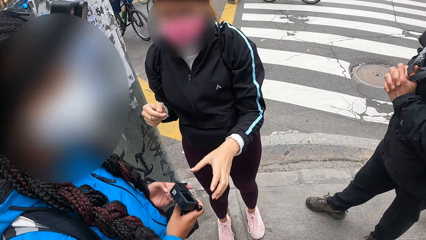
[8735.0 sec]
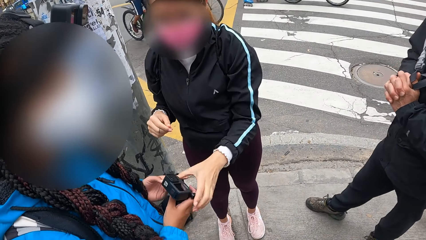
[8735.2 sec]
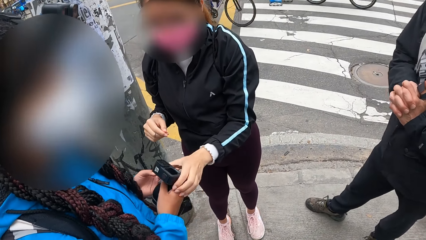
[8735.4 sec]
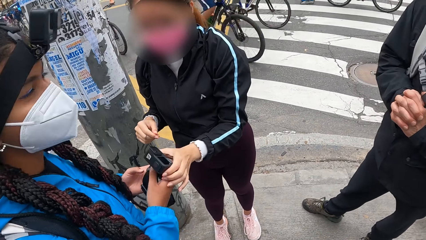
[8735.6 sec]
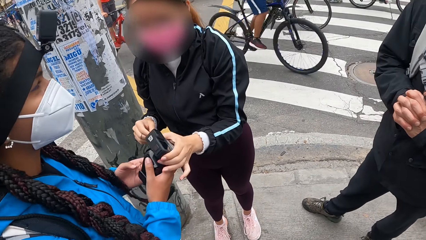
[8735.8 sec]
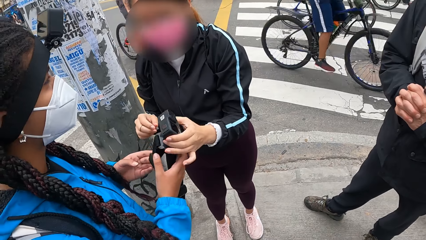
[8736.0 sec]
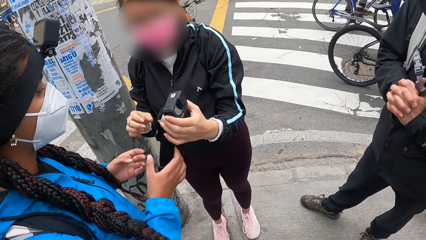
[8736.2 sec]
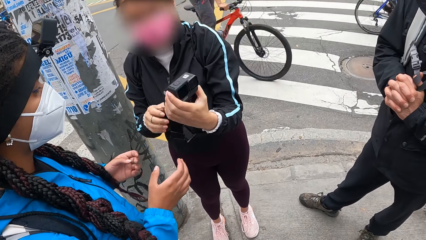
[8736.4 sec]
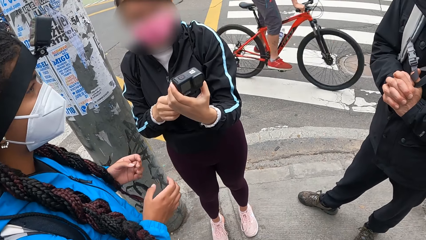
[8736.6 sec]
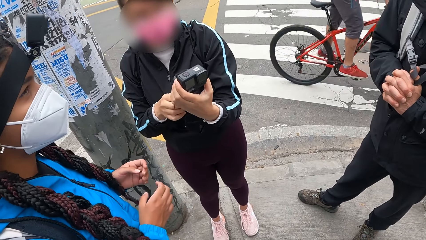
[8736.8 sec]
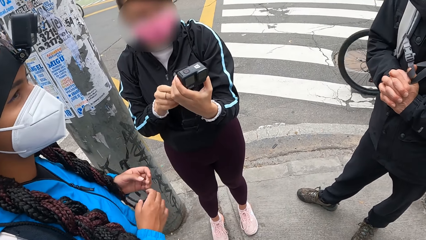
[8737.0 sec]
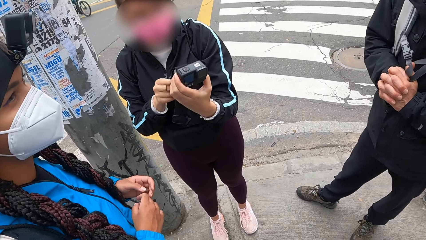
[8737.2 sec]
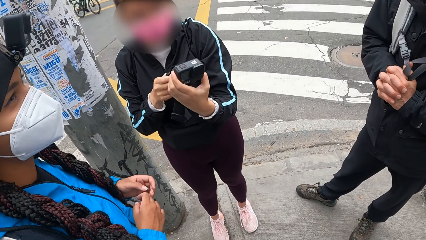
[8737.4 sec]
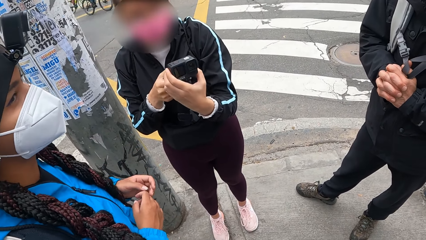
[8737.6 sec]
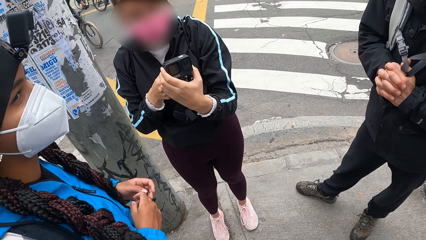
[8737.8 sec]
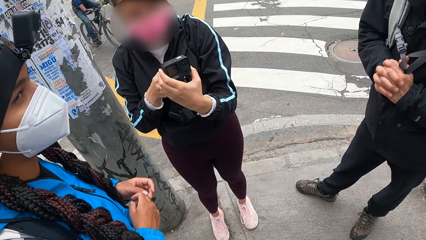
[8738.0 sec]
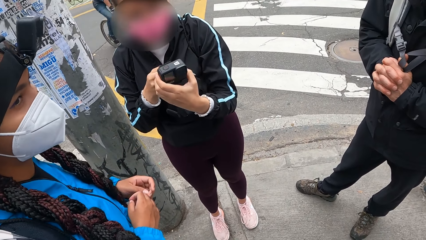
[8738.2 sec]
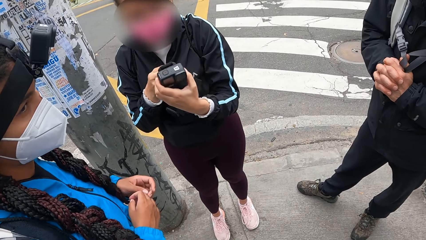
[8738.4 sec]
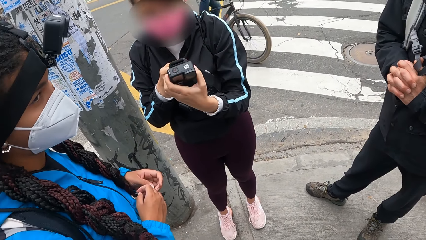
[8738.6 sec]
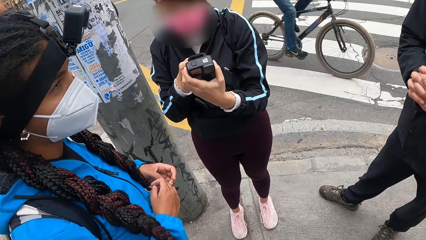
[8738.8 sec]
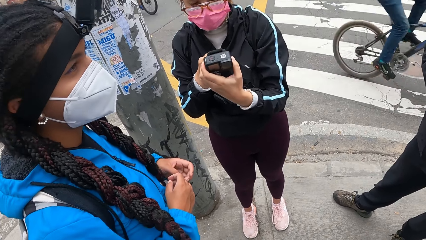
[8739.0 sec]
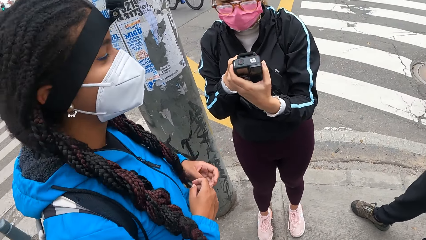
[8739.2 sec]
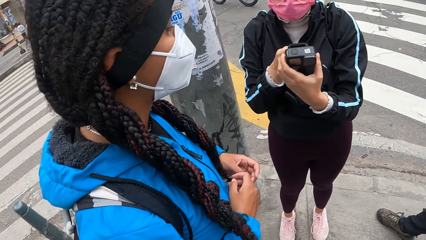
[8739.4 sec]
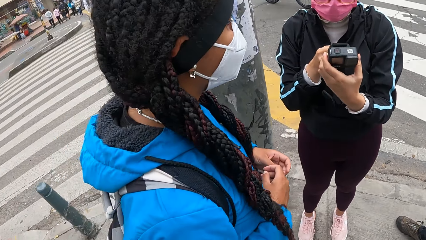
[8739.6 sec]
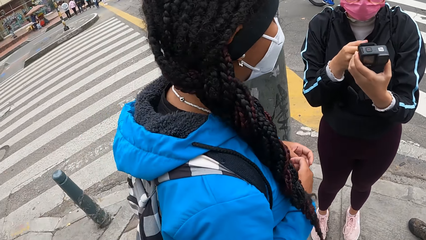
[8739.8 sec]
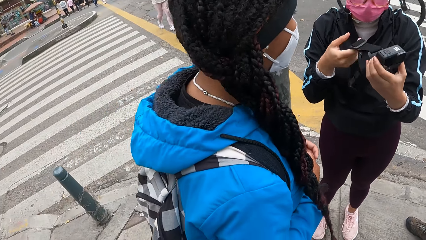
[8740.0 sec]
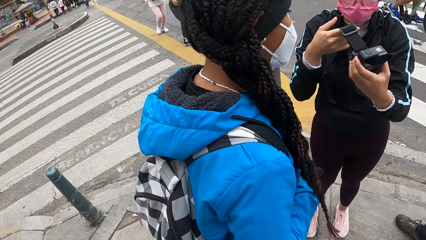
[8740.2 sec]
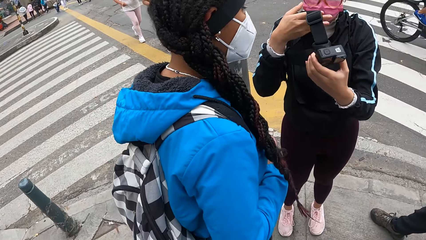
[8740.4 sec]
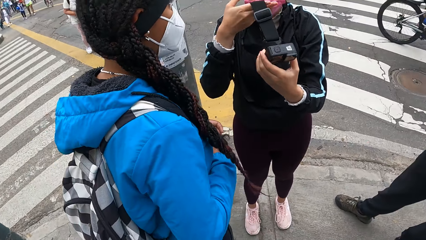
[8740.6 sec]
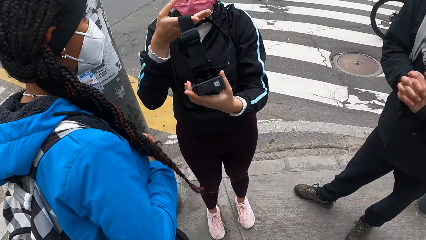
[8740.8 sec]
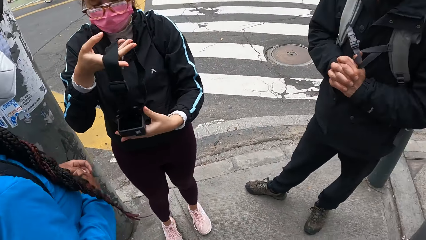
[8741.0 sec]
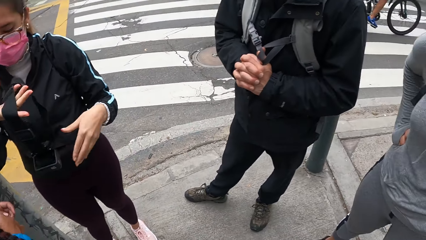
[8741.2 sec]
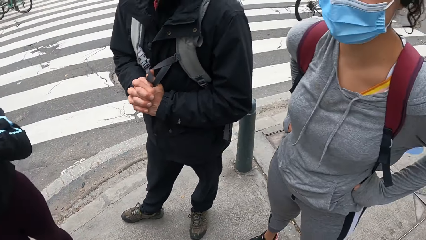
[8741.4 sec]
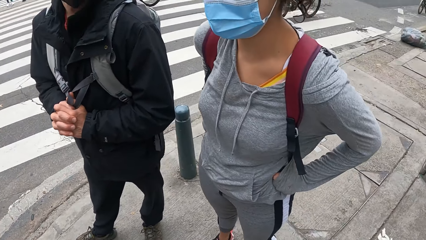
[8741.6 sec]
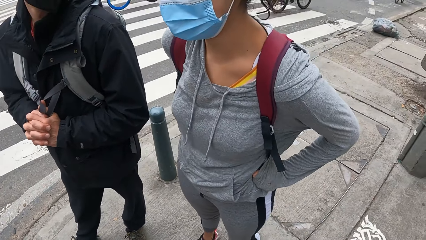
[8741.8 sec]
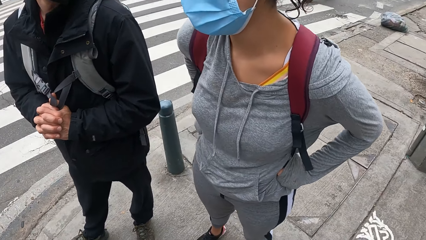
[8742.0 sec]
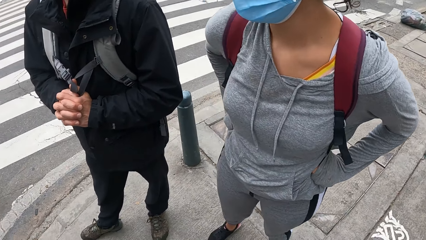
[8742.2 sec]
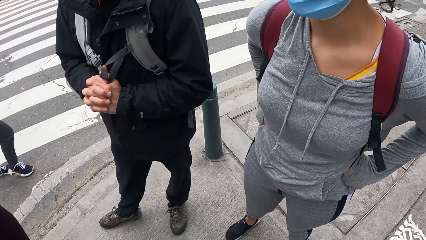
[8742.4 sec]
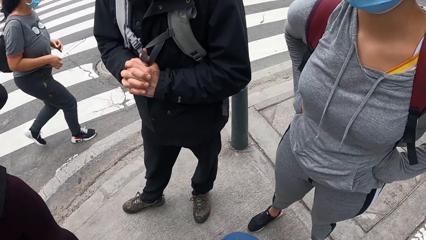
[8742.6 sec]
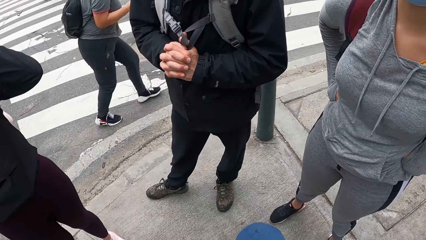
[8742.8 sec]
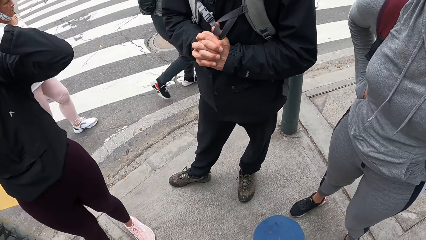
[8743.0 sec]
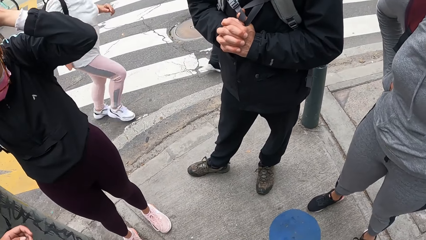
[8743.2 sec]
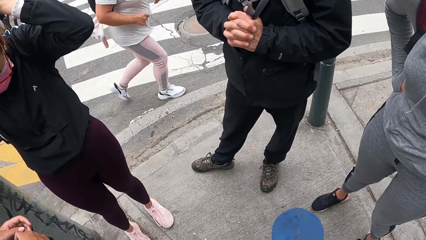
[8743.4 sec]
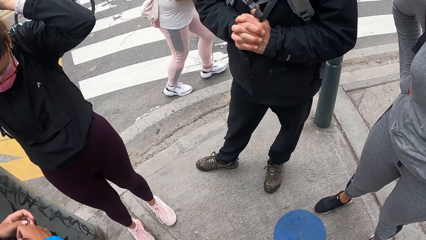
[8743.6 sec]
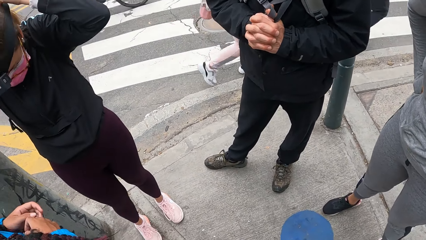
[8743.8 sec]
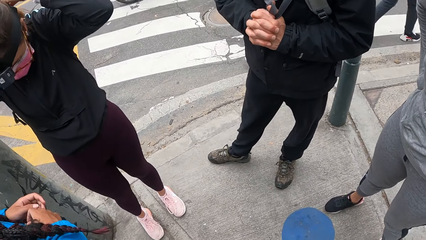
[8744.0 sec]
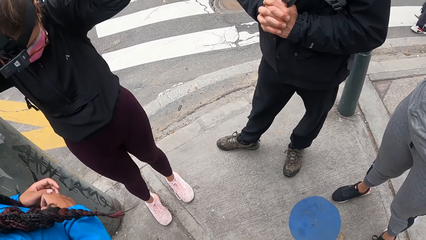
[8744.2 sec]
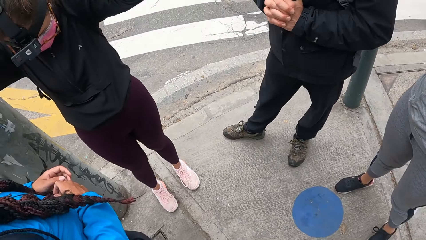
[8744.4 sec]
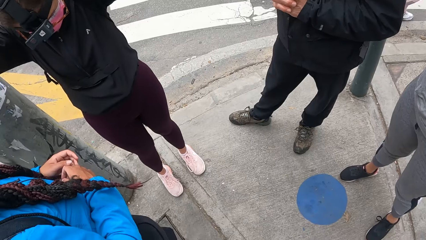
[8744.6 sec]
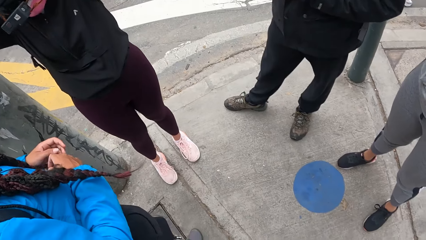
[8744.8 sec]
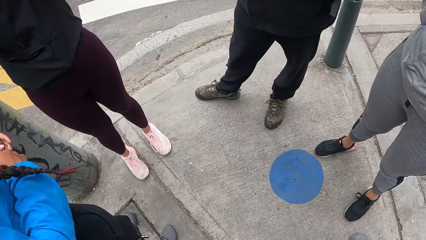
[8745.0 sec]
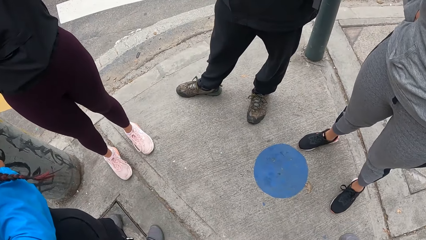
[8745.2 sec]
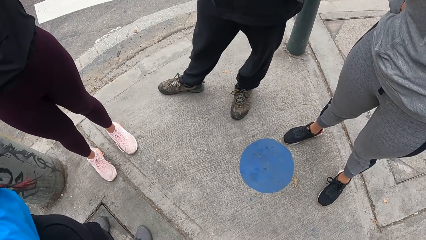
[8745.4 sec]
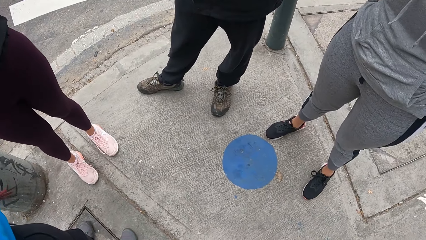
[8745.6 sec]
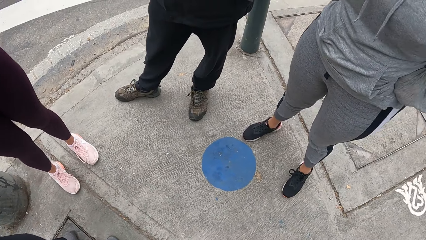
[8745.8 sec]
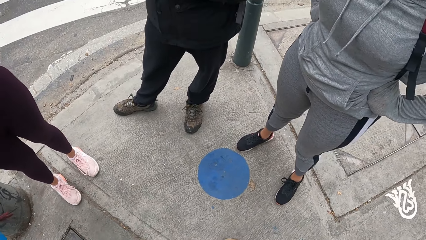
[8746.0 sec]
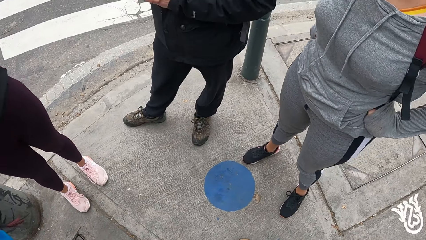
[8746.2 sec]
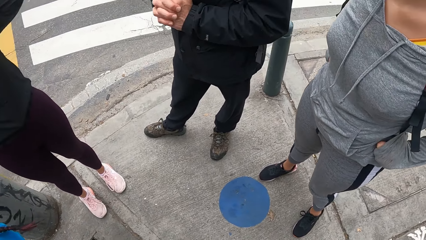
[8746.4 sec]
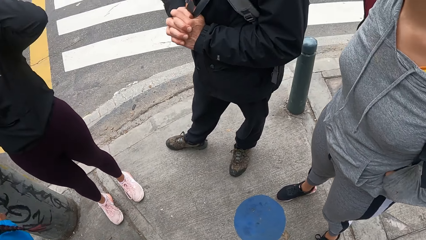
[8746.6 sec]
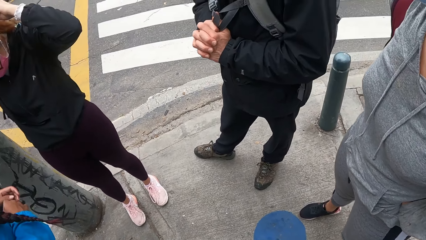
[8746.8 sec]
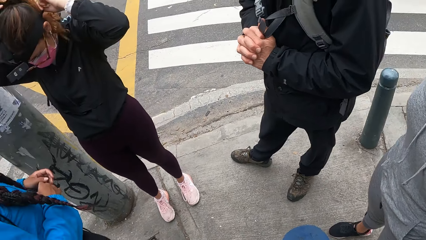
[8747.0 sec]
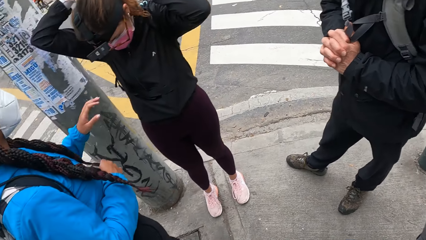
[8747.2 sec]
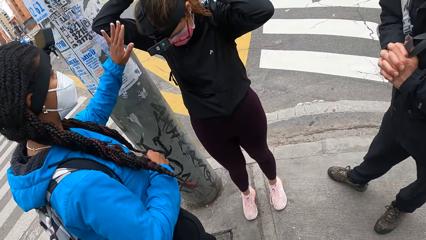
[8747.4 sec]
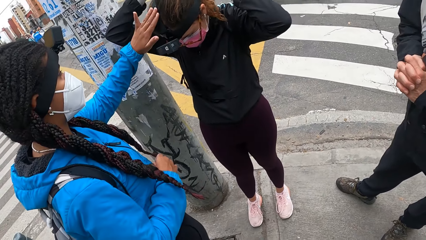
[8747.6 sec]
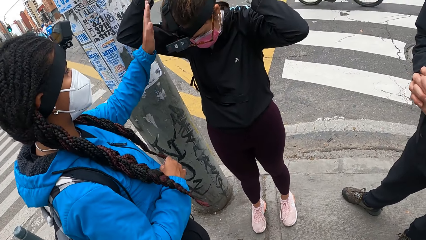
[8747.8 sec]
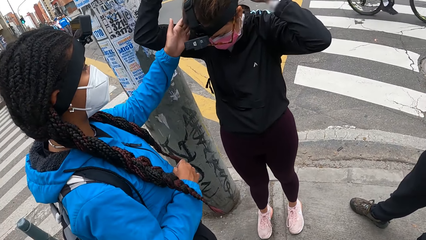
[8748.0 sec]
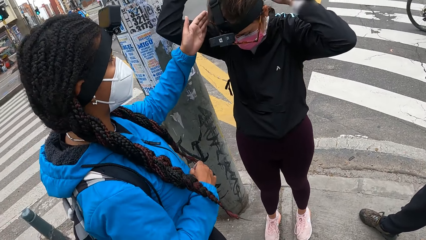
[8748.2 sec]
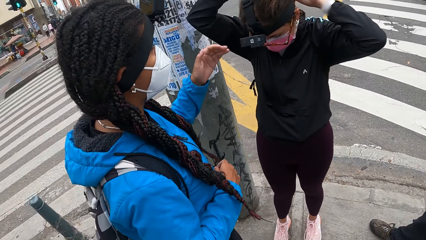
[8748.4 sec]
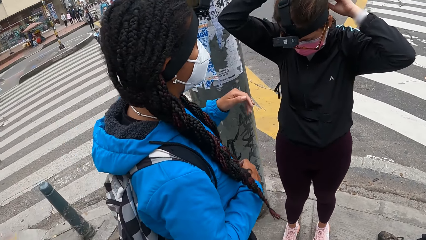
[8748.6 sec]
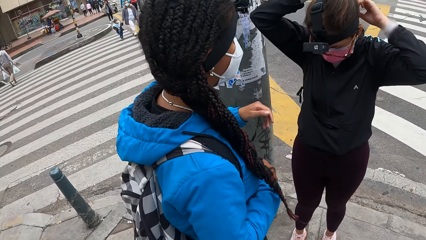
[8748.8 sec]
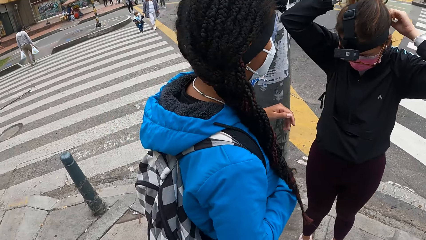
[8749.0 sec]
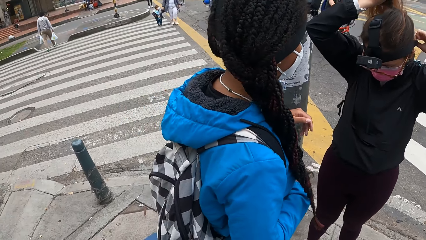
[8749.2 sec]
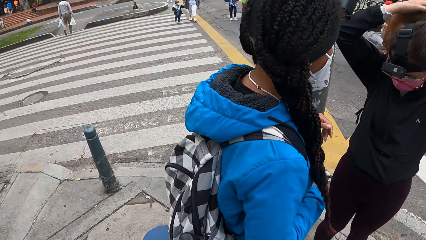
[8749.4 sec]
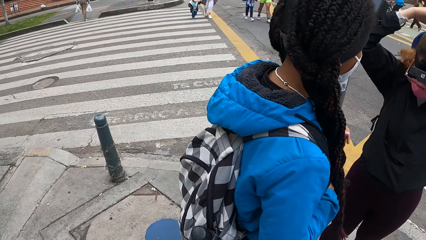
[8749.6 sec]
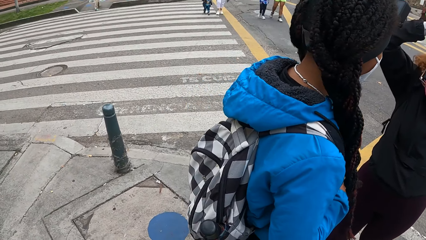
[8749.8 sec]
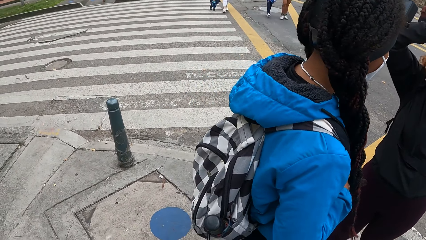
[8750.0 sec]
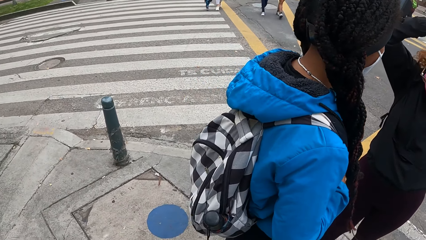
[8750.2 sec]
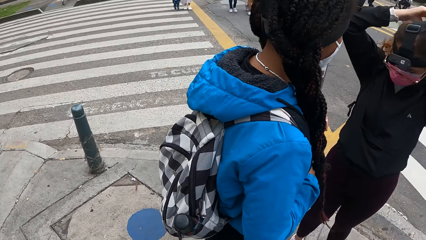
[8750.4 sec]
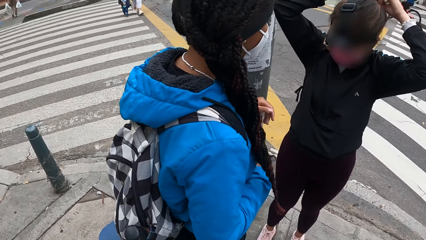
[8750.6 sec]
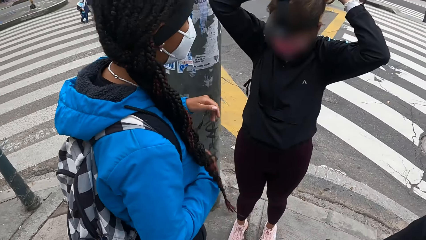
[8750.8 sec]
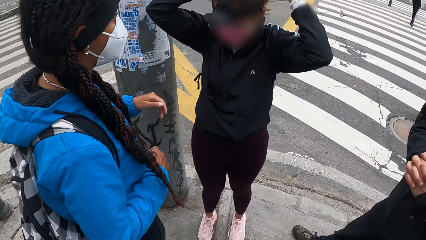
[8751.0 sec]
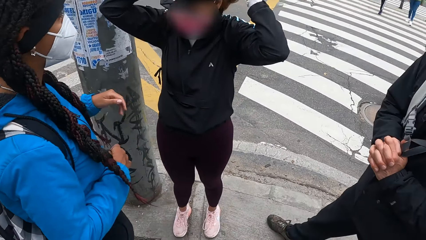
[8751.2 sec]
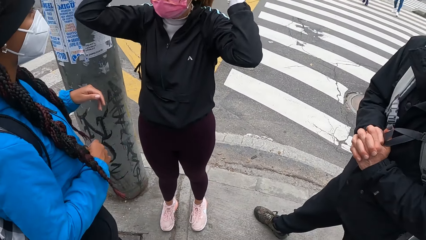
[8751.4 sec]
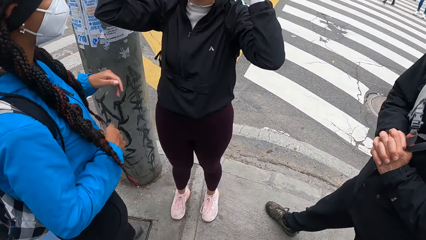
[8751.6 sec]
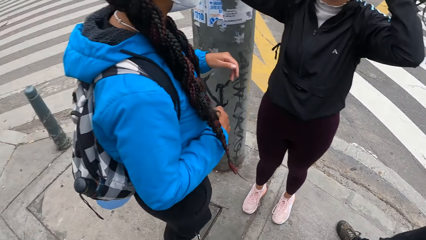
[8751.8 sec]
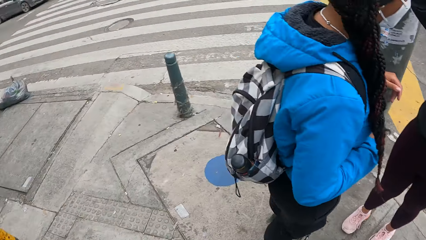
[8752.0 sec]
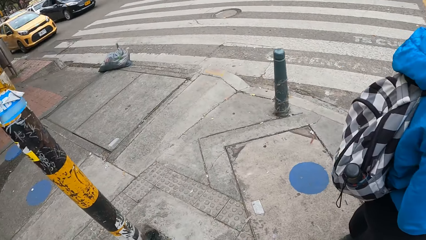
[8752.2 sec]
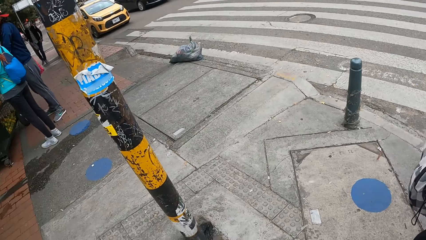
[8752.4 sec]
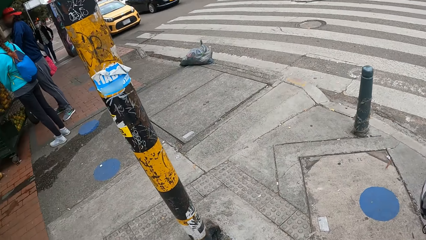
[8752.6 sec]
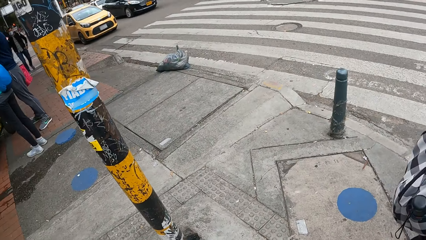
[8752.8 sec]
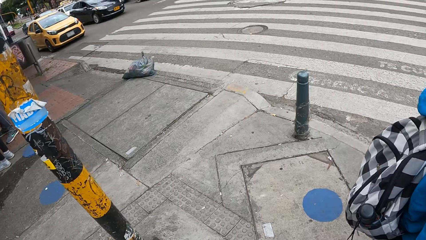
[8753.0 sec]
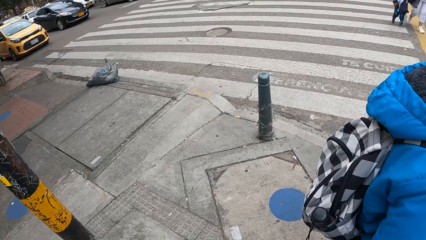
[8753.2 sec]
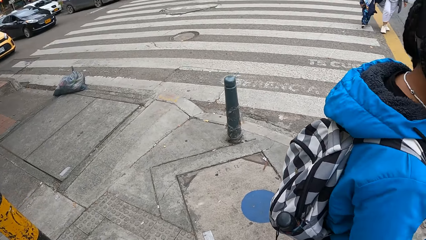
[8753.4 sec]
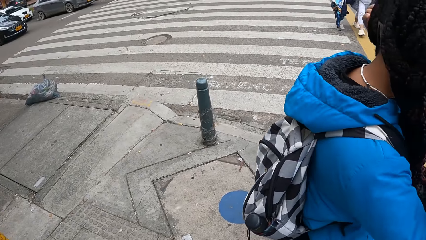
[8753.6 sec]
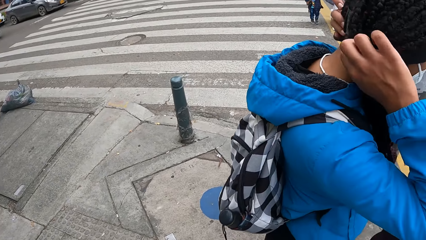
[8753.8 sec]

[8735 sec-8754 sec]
A woman collects her camera from another woman with her left hand. The first woman checks her camera and lifts up the strap of the camera with her right hand. The camera wearer looks around. The first woman wears the camera on her head with her hands. The other woman touches the head of the first woman with her left hand. The other woman interacts with the first woman.
